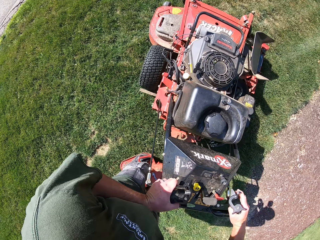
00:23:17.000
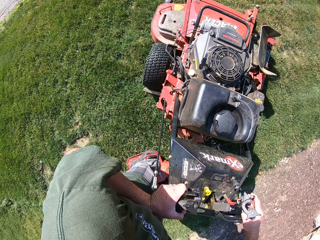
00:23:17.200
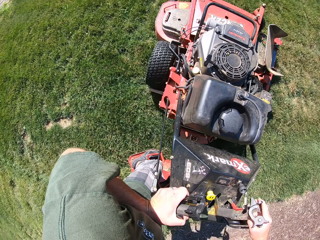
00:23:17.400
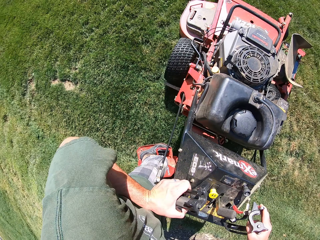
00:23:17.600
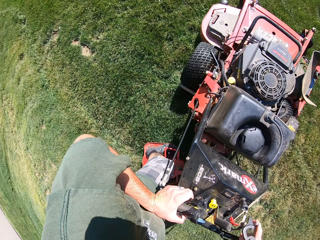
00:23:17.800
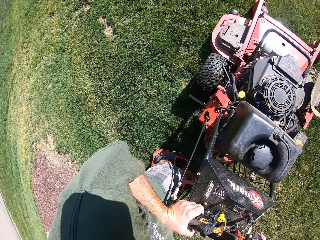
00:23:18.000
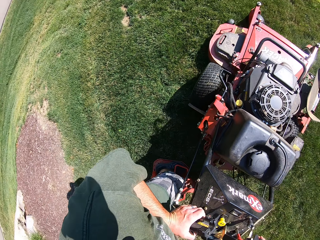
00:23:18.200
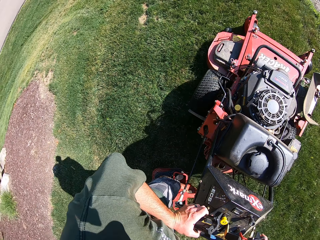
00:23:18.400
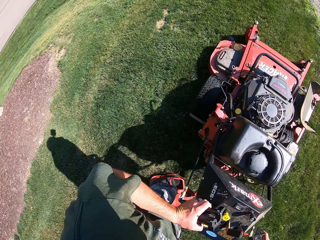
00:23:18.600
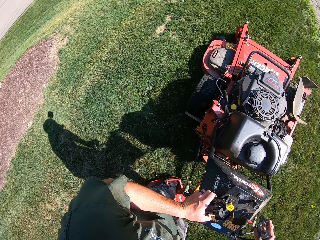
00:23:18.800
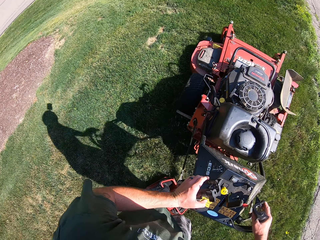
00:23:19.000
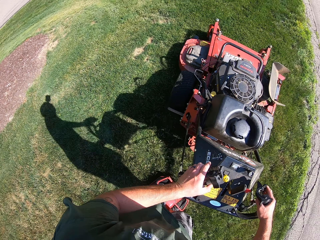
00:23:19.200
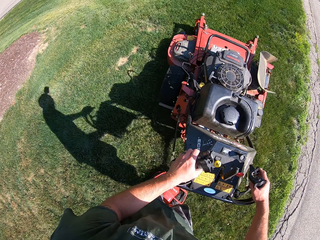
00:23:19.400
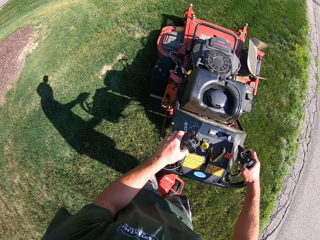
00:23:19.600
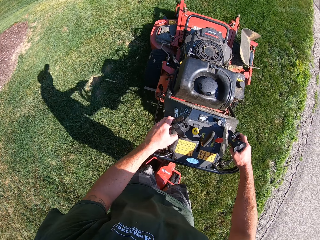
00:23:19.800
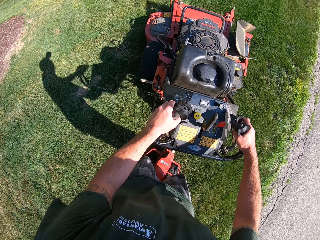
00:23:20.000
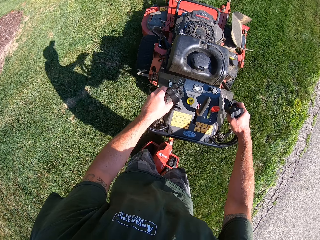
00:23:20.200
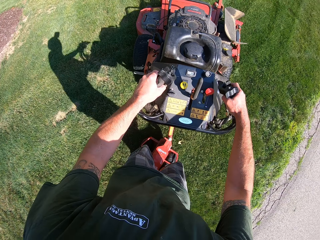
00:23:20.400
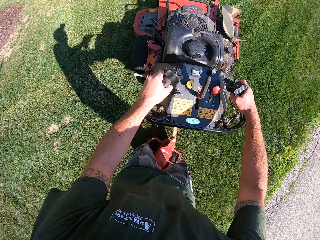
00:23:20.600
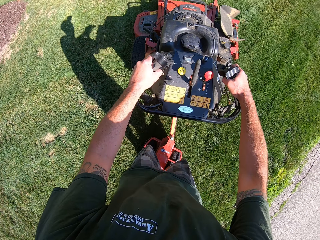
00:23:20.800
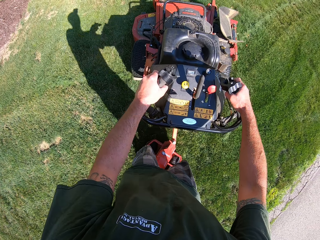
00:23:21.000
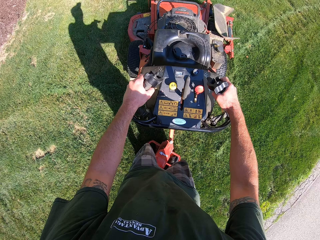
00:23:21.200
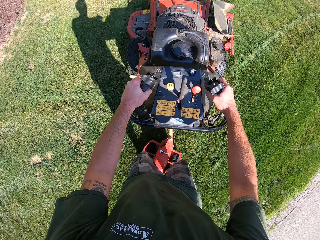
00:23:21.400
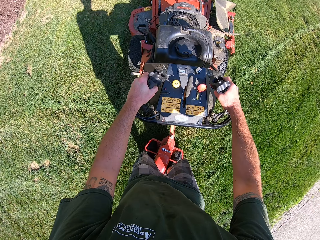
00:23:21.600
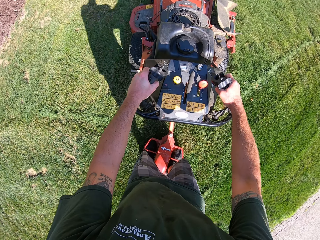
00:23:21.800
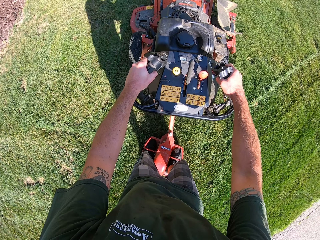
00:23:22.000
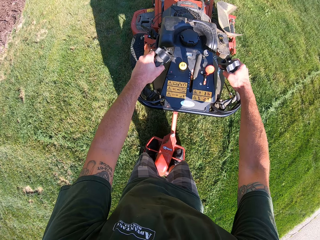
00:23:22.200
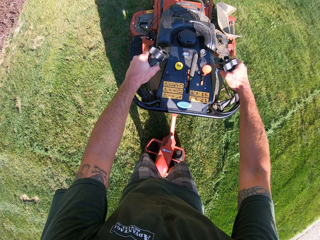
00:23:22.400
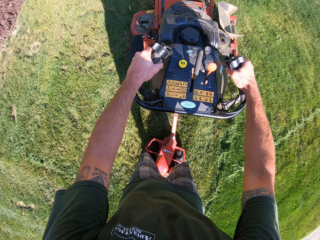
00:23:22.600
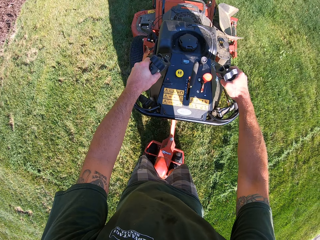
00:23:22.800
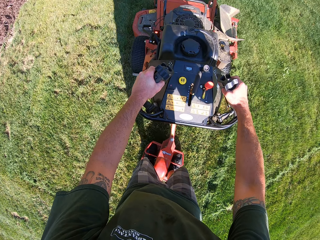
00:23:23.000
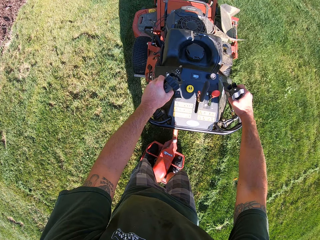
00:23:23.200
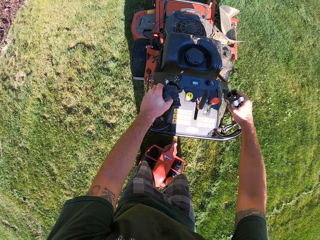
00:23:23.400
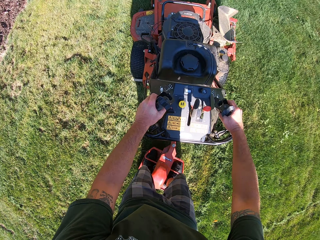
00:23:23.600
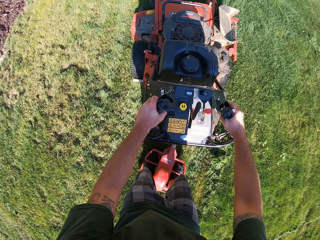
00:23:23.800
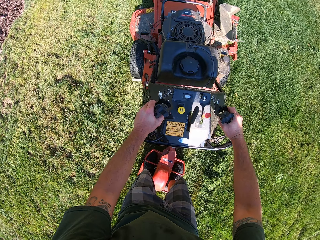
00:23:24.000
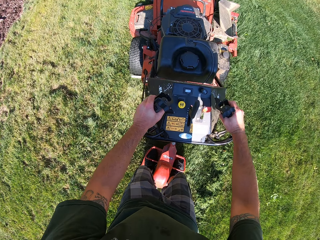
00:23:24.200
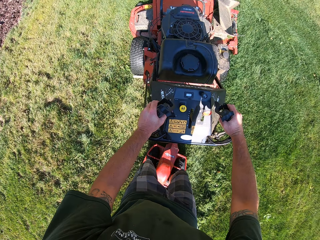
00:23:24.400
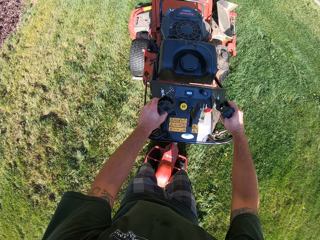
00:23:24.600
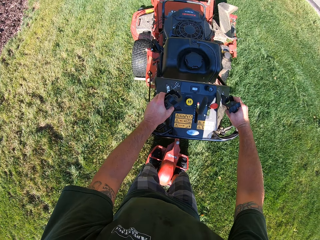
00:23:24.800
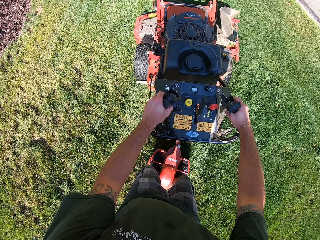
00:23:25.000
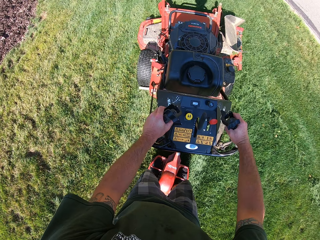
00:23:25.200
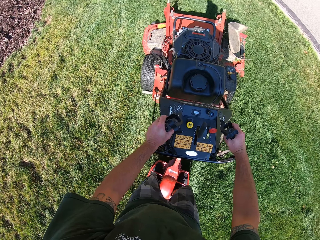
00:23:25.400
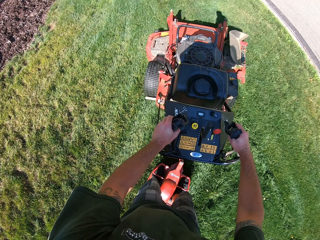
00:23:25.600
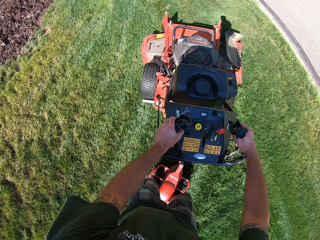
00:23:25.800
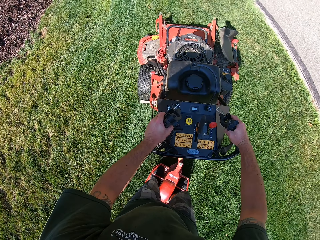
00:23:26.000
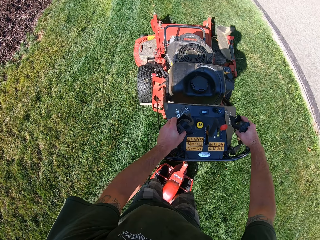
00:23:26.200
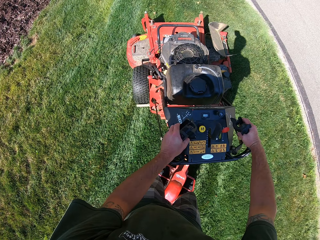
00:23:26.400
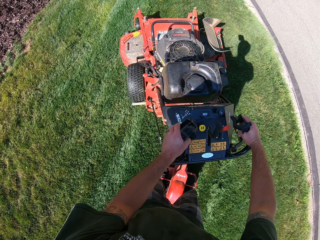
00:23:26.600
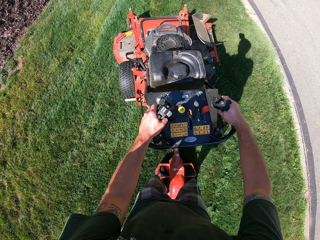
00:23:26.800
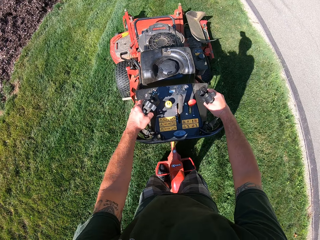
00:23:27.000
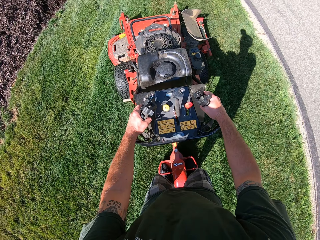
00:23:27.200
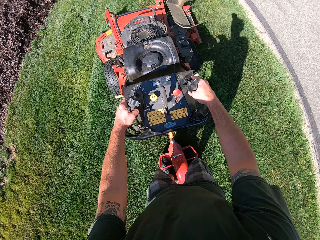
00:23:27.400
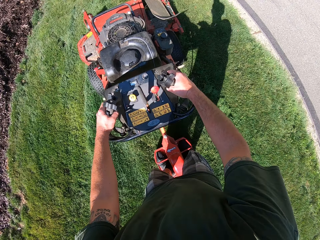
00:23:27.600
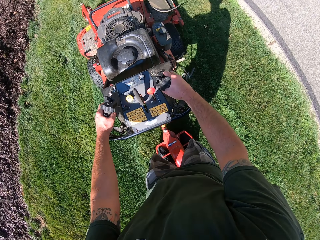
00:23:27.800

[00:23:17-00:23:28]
The camera wearer turns the lawn mower around on the lawn. They cut grass with the lawn mower.

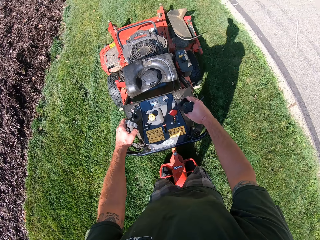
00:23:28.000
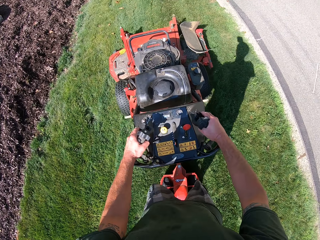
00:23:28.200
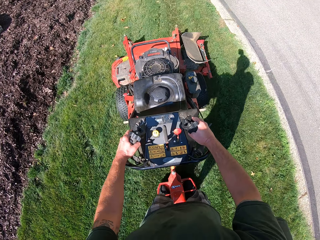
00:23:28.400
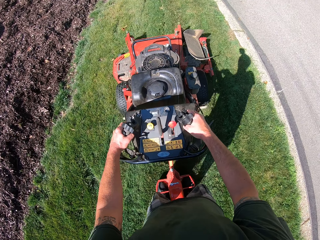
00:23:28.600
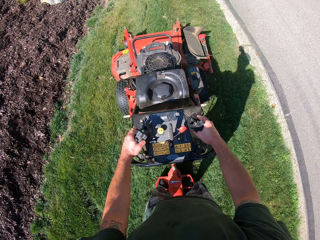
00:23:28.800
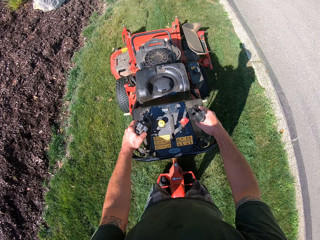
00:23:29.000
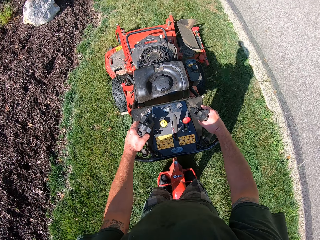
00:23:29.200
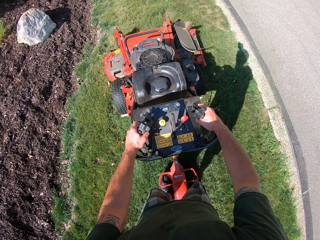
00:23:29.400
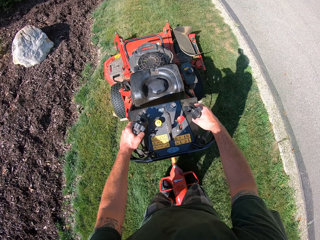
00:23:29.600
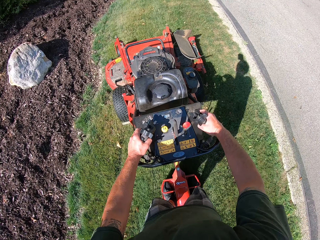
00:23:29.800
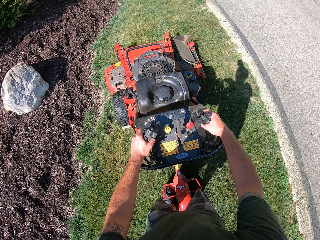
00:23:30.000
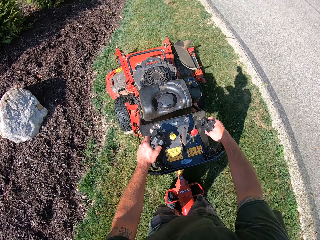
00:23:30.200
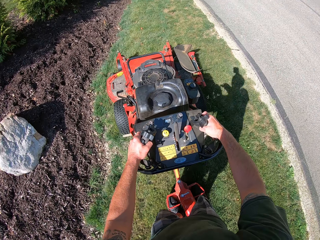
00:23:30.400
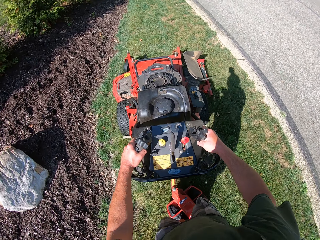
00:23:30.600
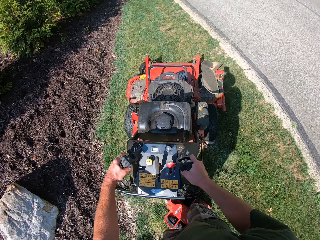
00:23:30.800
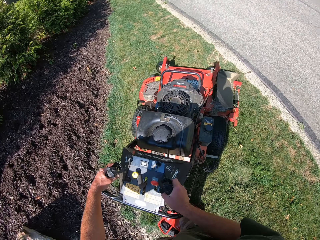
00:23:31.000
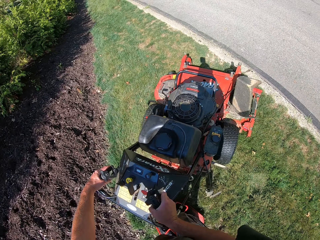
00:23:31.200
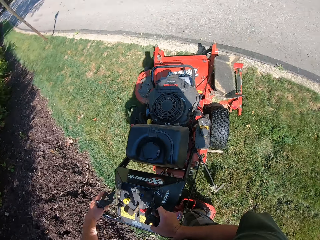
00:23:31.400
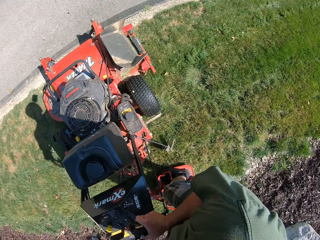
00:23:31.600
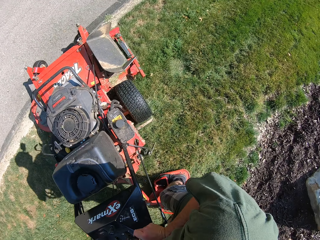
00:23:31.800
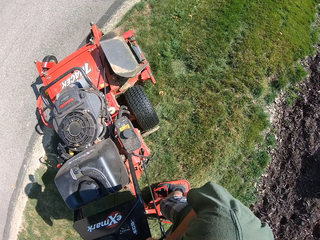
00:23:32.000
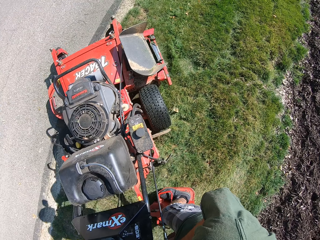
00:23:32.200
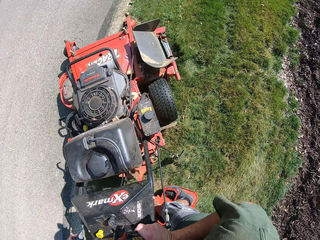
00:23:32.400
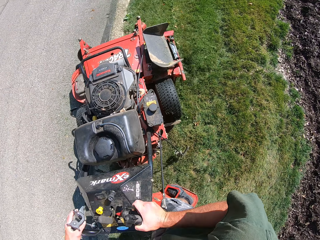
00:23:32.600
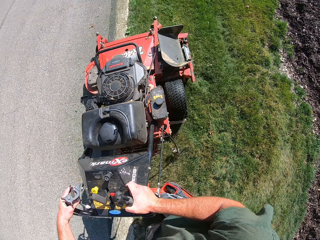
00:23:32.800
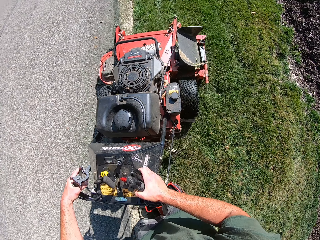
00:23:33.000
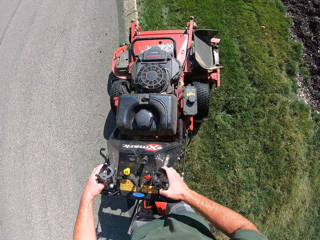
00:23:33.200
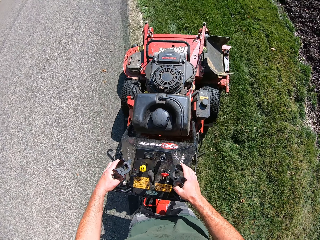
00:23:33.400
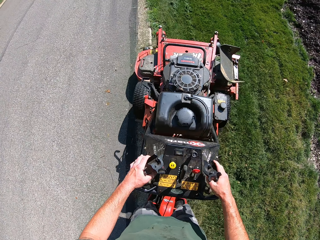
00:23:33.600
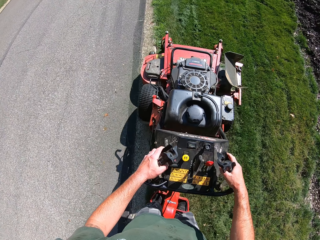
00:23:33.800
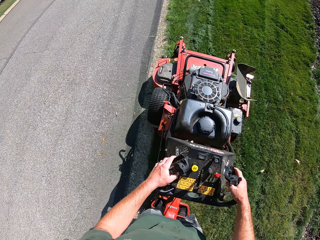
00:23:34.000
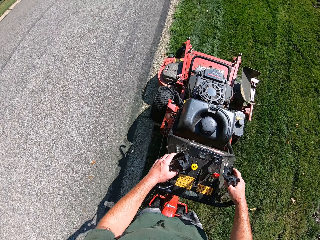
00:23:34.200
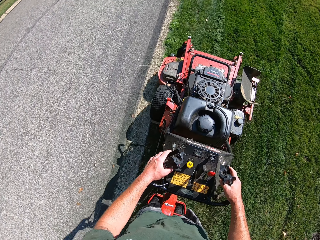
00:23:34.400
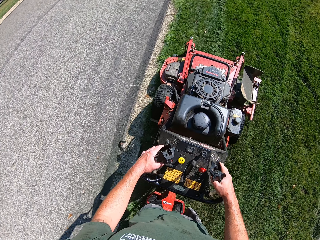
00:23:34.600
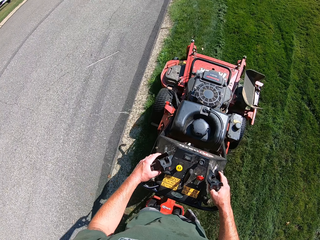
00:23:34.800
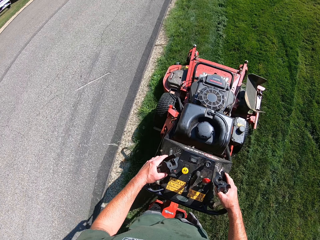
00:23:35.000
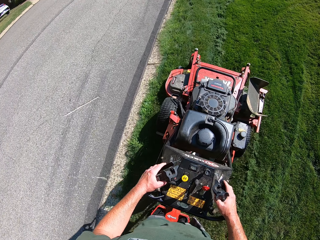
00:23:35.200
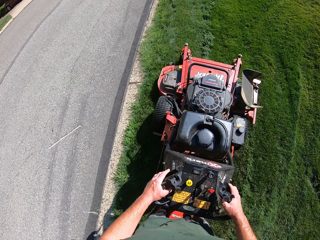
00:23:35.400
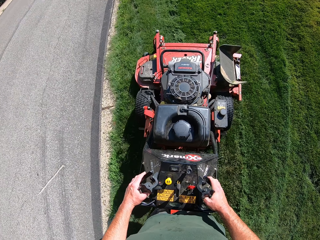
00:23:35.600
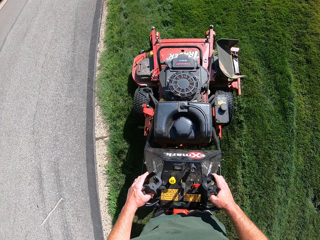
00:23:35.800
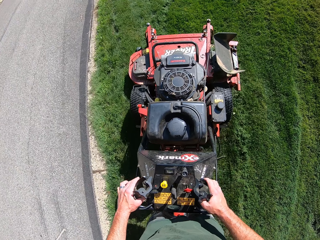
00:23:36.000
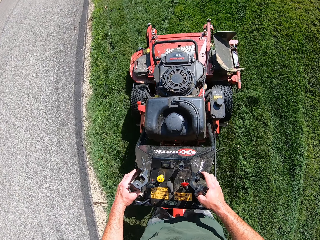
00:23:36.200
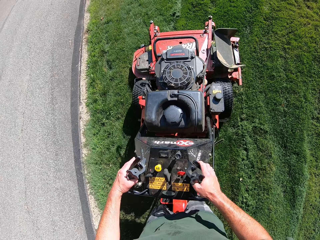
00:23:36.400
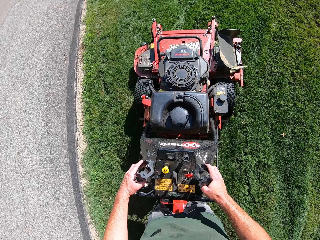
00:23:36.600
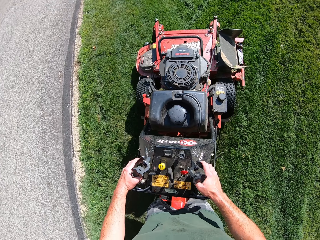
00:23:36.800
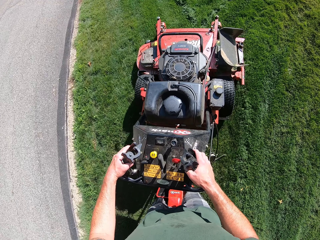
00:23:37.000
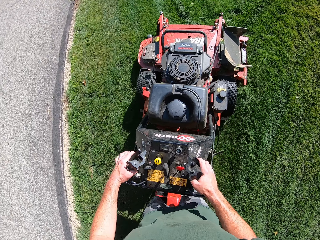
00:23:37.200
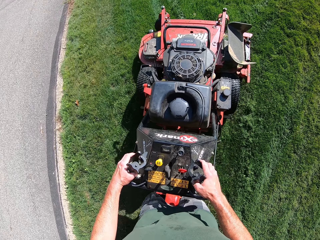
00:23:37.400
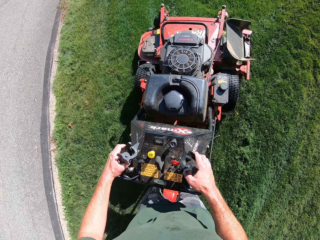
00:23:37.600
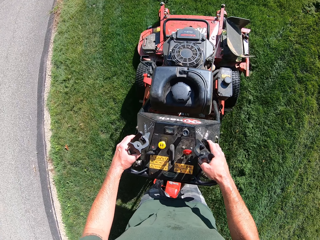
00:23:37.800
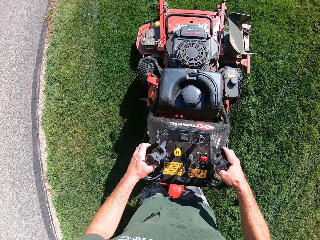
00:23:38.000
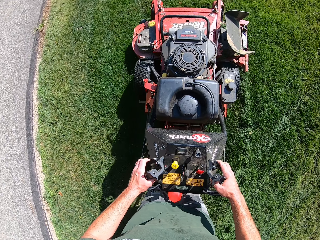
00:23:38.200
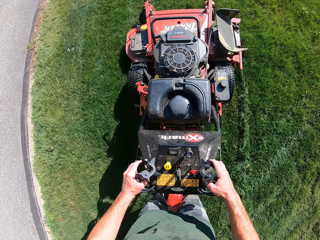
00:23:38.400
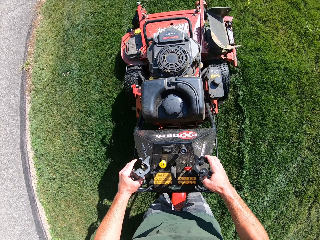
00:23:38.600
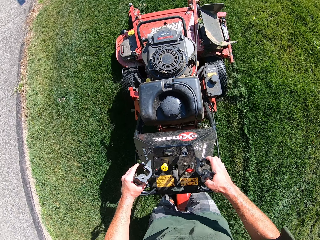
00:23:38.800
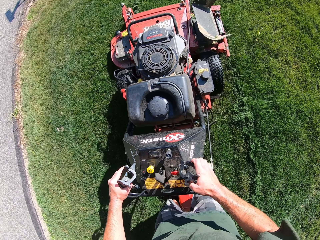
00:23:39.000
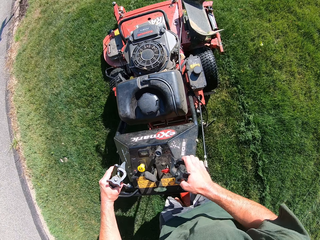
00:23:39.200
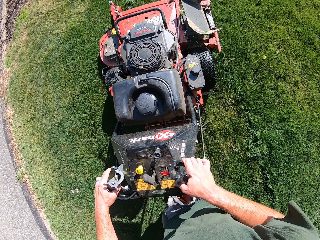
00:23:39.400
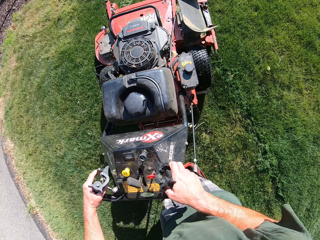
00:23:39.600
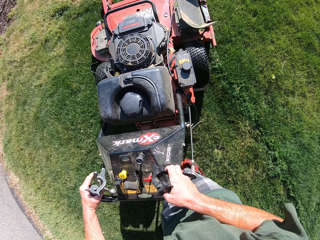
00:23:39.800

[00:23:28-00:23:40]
The camera wearer turns the lawn mower around on the lawn in a clockwise direction. They cut grass with the lawn mower.
